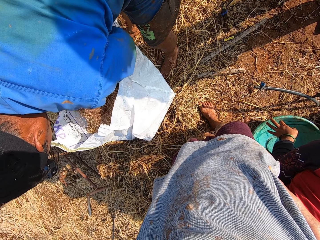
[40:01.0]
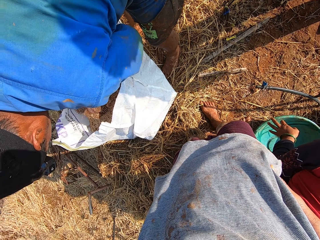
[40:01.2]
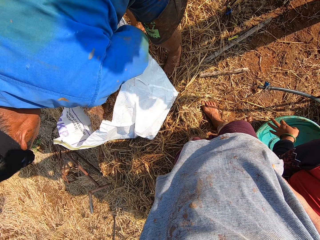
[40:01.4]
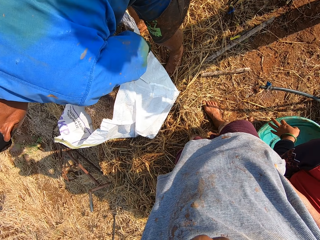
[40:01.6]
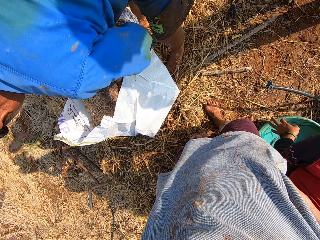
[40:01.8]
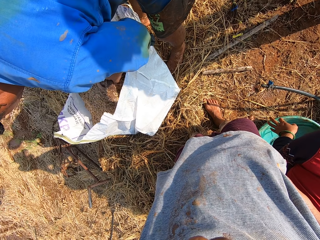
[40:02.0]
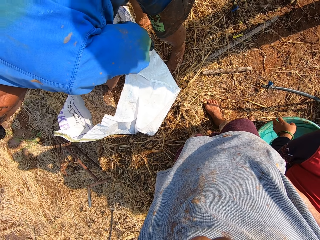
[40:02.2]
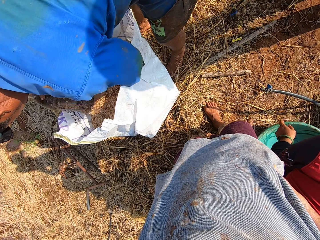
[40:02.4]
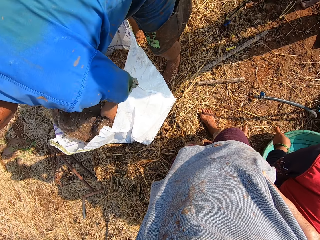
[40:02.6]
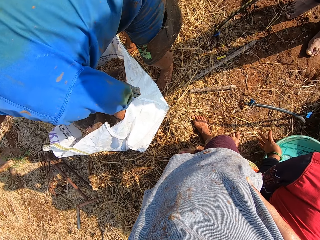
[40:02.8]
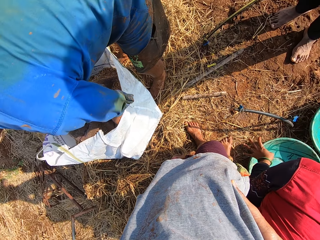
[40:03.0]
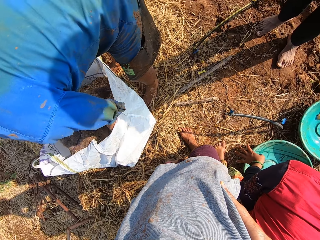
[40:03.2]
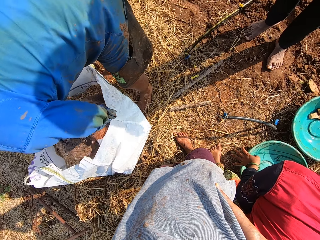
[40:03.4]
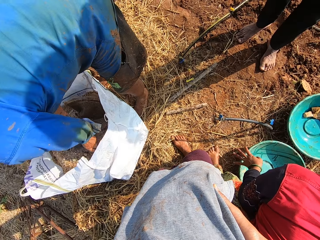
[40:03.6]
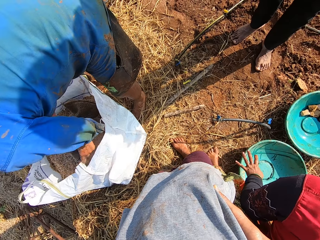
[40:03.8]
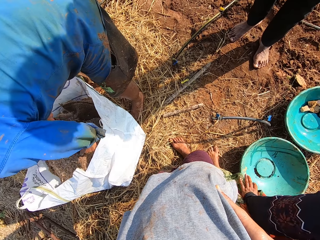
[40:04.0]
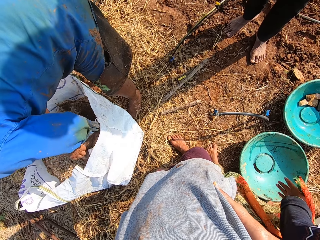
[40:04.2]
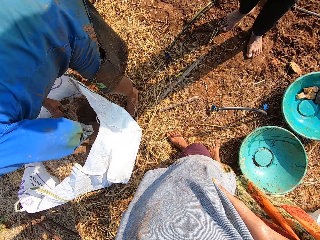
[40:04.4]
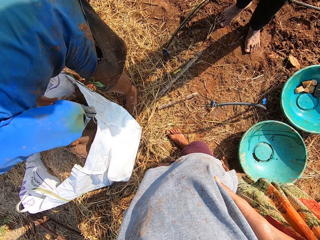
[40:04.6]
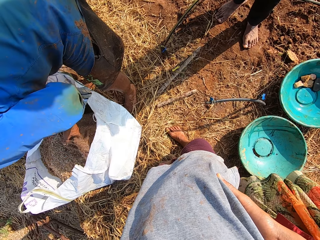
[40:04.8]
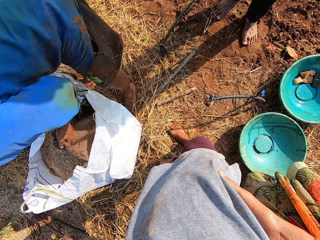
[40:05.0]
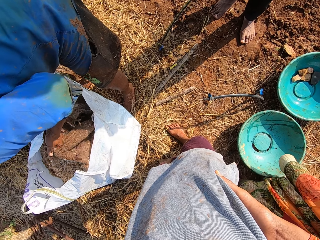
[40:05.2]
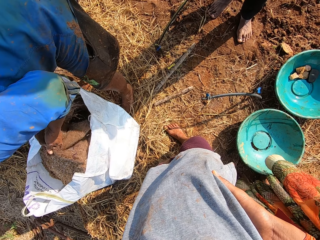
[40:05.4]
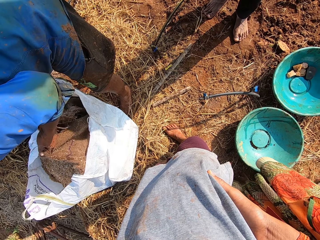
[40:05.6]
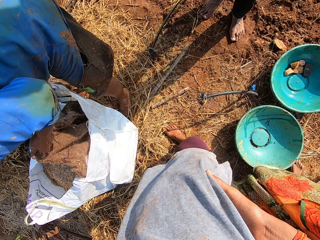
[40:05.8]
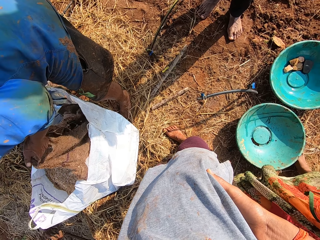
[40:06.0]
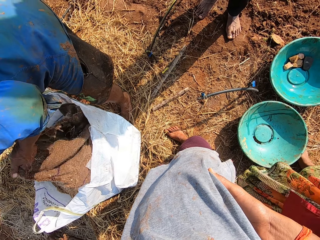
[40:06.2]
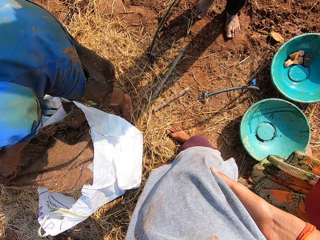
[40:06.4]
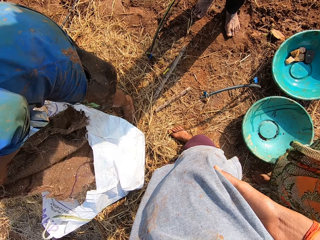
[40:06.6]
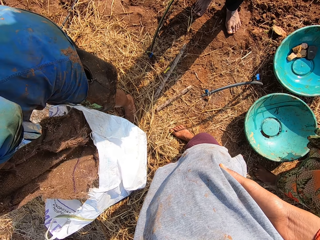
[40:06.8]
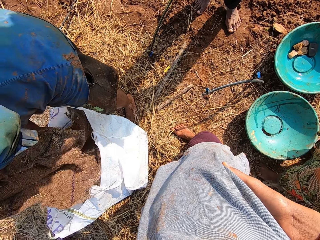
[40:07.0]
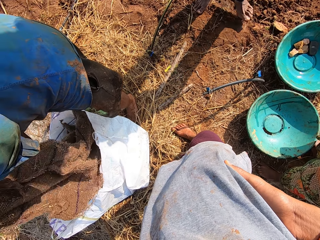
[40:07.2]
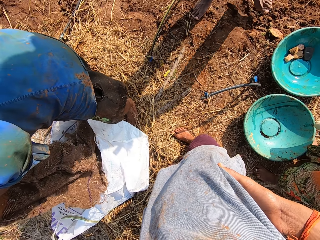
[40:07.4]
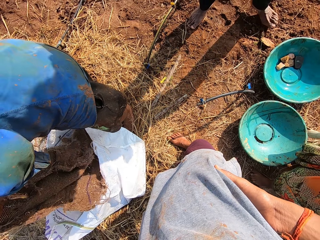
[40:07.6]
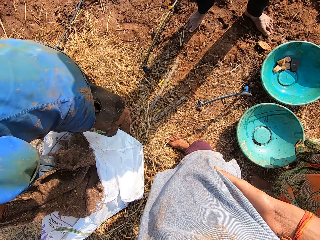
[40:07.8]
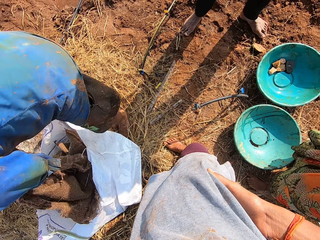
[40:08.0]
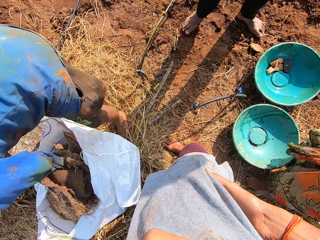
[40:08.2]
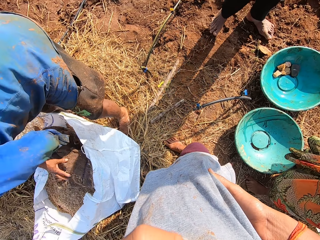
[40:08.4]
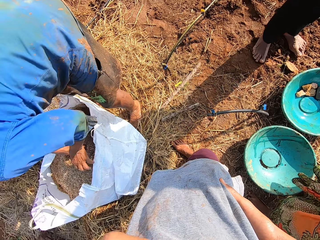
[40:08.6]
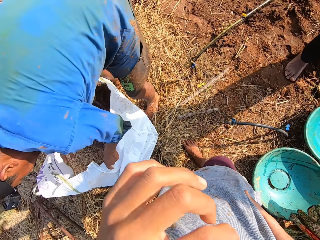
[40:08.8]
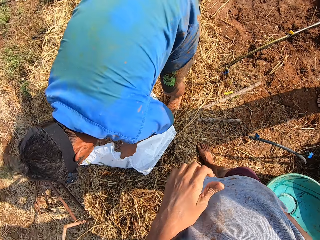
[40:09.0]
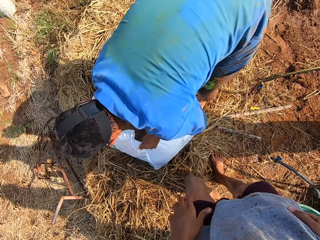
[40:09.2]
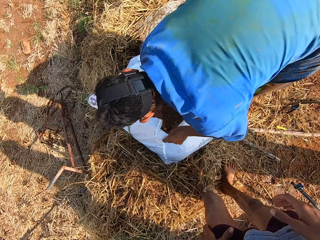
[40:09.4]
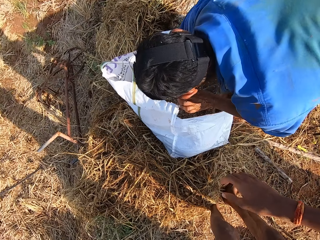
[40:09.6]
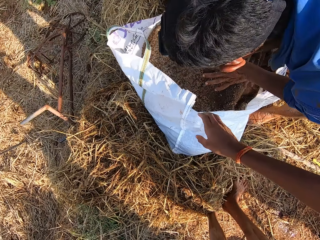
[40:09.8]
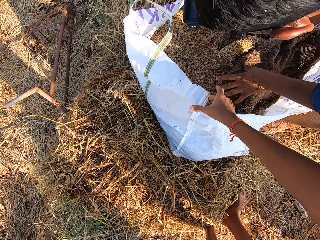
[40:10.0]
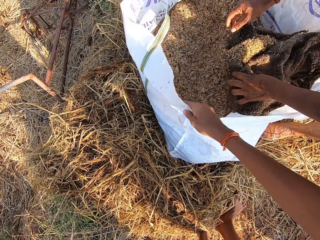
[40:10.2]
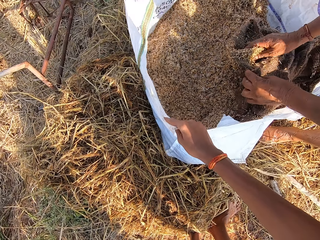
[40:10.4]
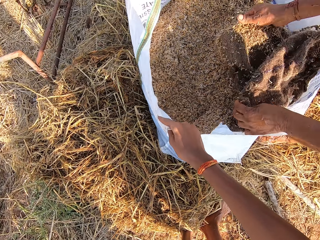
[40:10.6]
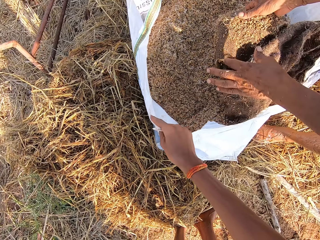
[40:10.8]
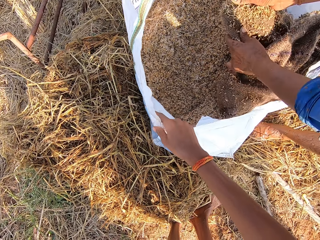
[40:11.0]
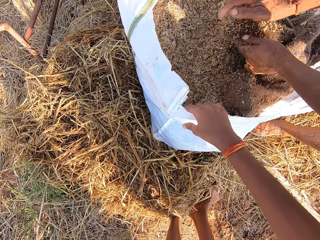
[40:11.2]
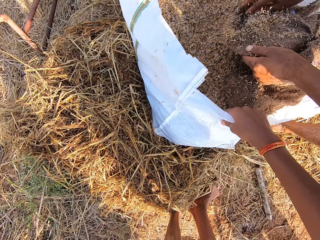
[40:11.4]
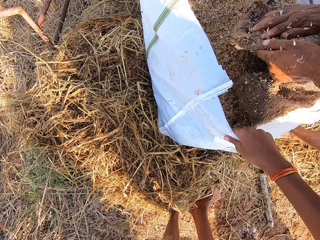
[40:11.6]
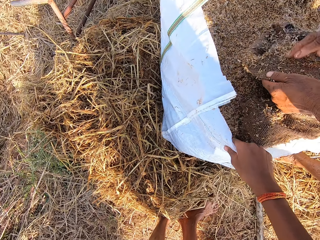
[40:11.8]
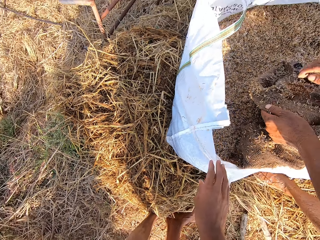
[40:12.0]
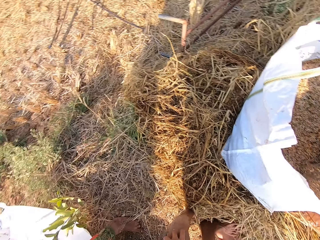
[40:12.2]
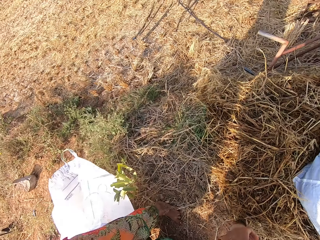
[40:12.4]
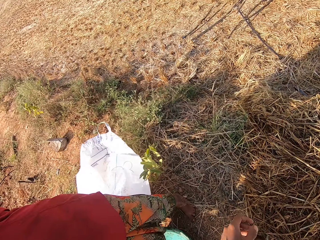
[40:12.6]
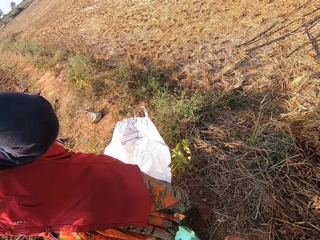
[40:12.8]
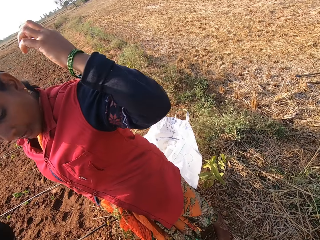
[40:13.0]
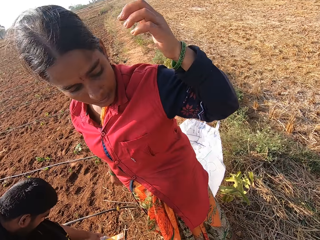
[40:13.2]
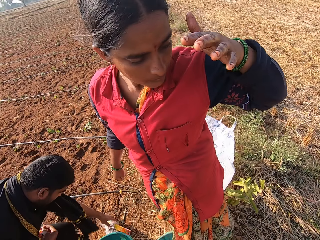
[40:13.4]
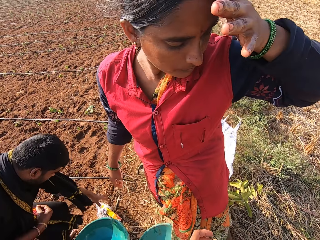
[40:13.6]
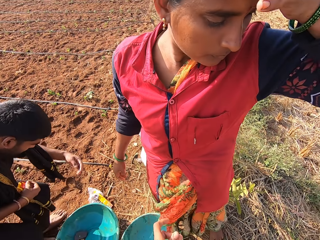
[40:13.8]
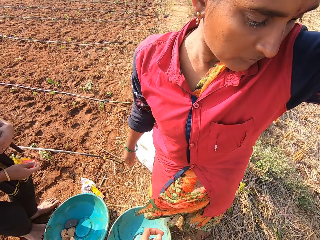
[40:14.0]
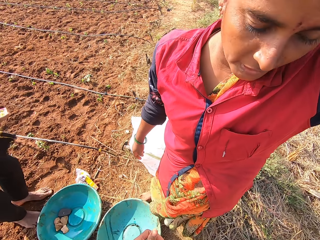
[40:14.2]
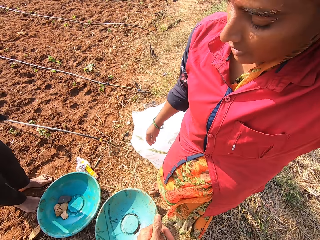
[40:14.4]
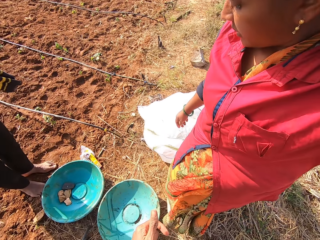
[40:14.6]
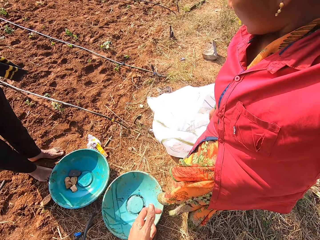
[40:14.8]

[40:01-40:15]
A man removes something from the sack. The man talks with a woman. The camera wearer interacts with the man. He adjusts the sack bag with his right hand. He touches the sack. He interacts with the woman. He looks around. The woman adjusts her hair with her left hand.

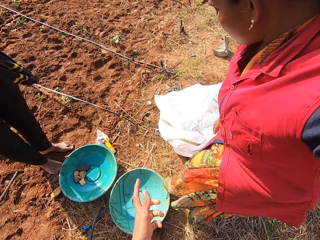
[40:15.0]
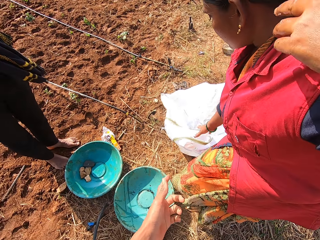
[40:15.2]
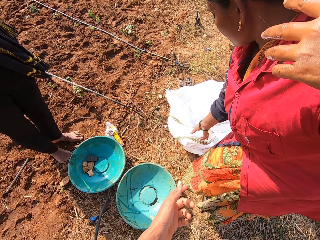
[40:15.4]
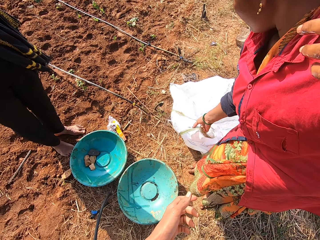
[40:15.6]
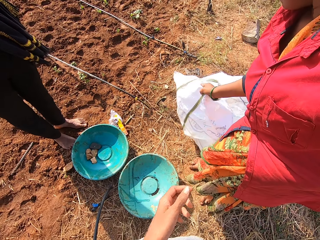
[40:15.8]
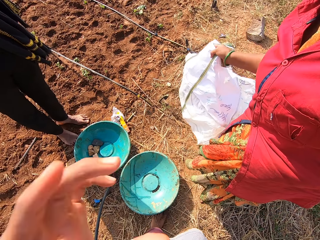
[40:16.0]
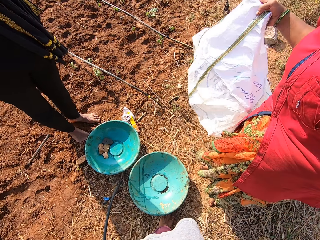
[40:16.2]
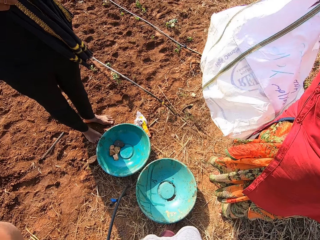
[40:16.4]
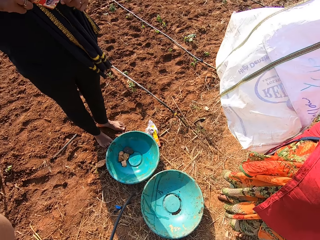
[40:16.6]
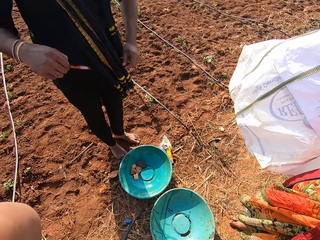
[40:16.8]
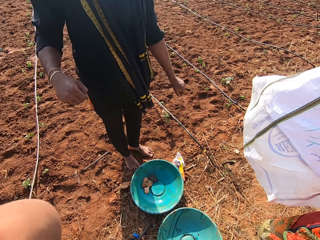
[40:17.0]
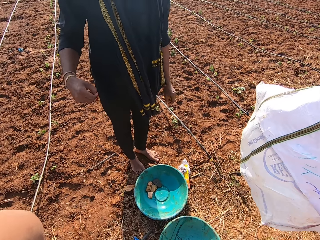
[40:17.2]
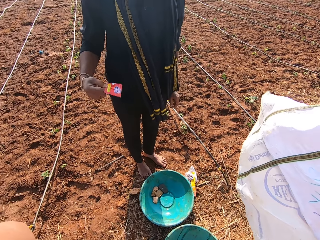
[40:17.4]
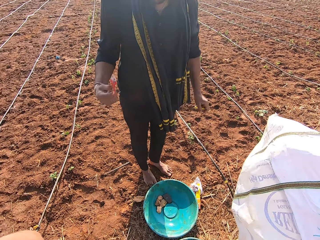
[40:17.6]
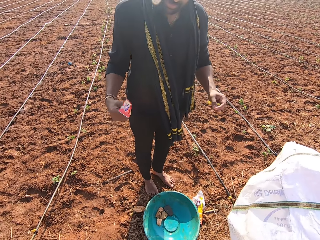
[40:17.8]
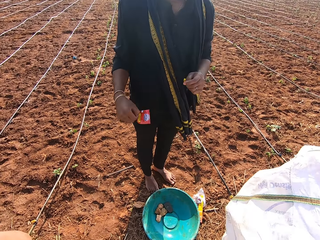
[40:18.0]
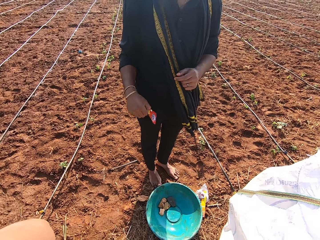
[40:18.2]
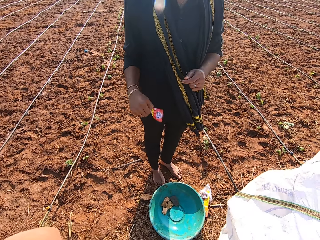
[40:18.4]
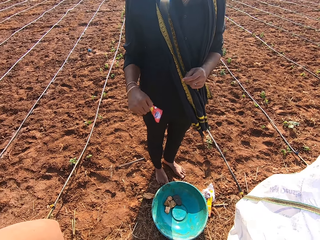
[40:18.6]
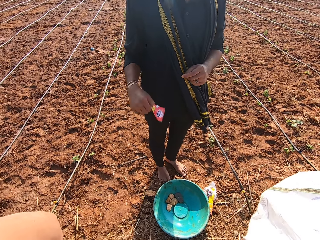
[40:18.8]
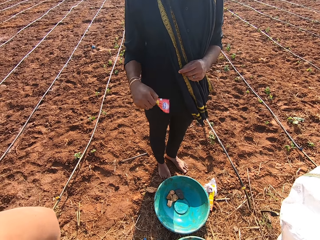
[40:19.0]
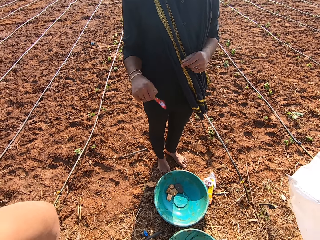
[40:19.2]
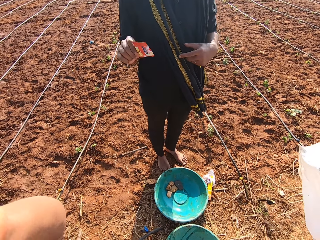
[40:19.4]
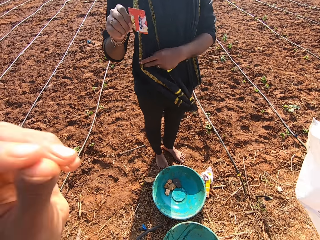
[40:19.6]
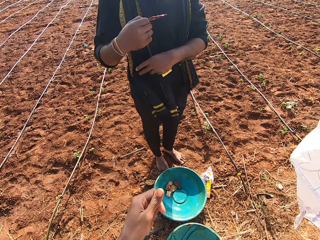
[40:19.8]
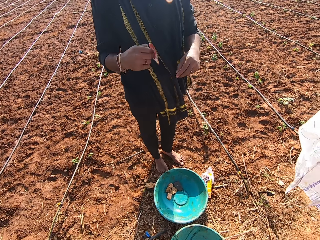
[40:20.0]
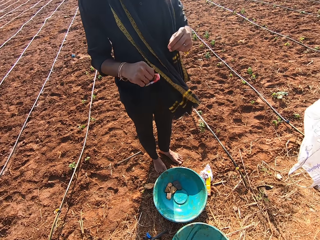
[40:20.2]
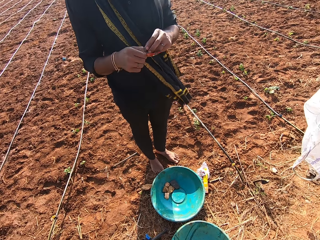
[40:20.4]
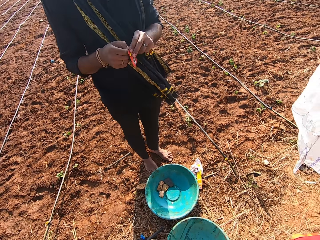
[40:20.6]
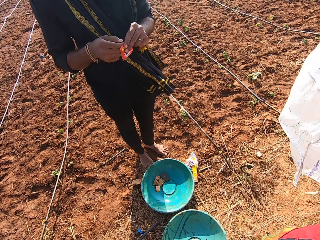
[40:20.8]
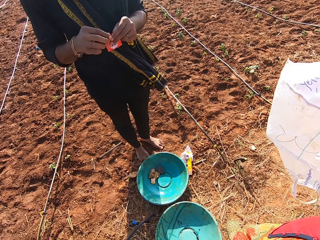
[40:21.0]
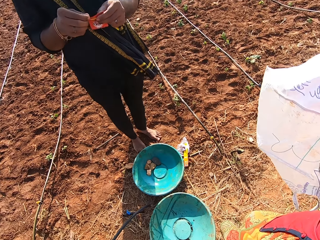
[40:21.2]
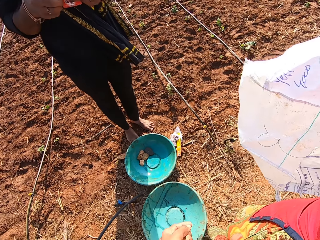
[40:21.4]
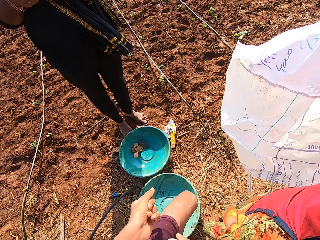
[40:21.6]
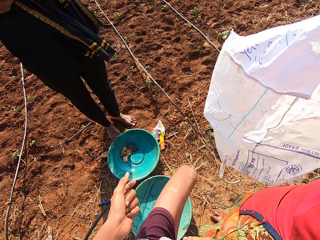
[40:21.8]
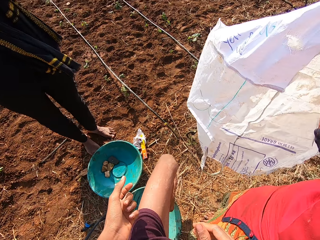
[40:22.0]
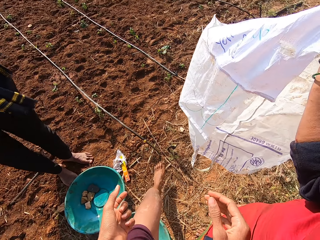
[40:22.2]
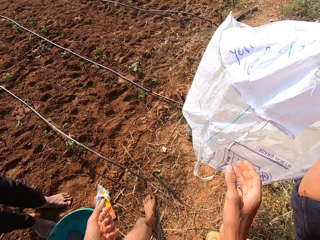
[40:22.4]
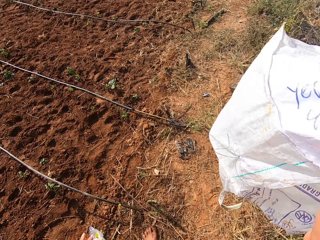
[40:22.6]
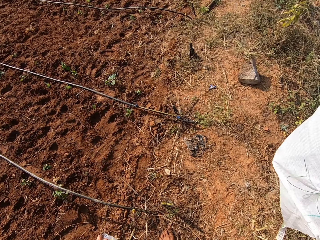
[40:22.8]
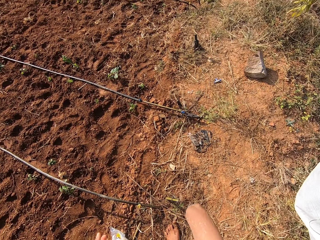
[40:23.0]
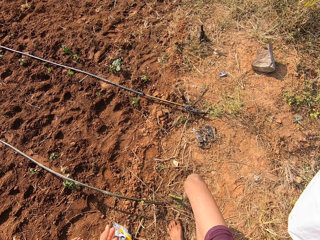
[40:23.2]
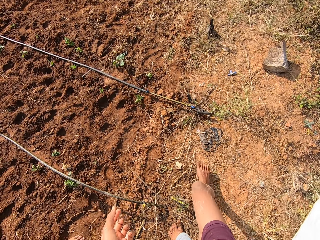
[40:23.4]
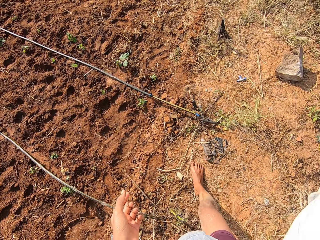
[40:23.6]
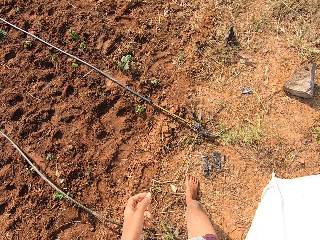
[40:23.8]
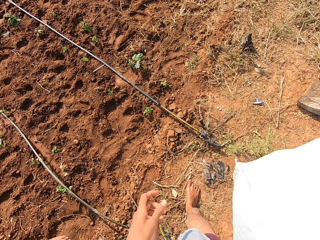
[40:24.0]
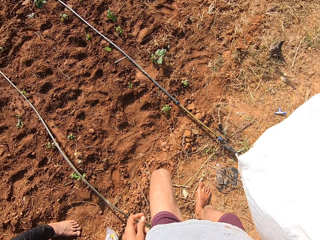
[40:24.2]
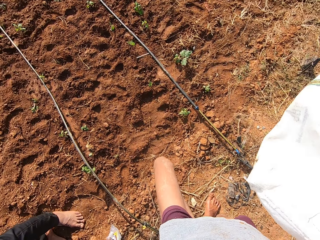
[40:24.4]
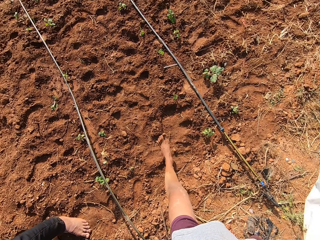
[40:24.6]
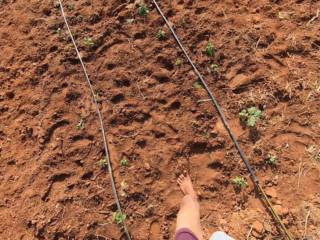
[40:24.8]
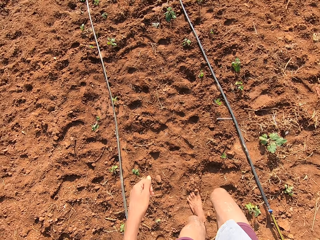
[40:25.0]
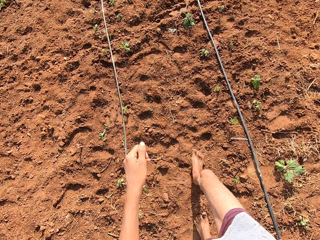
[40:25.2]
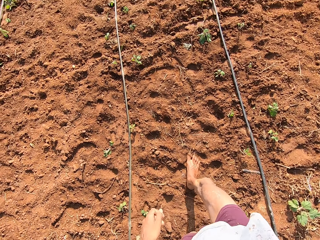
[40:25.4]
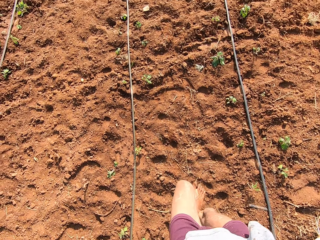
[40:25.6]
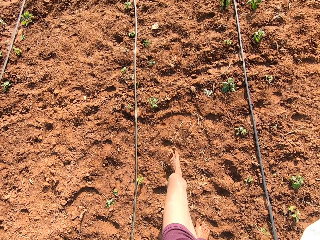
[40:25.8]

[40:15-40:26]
The woman picks up the sack bag from the ground with her right hand. The camera wearer adjusts the camera on his head with his left hand. The man shakes a nylon wrapper in his right hand. The camera wearer talks. The man holds the nylon wrapper with his hands. The camera wearer collects the sack bag from the woman with his right hand. He walks around.
